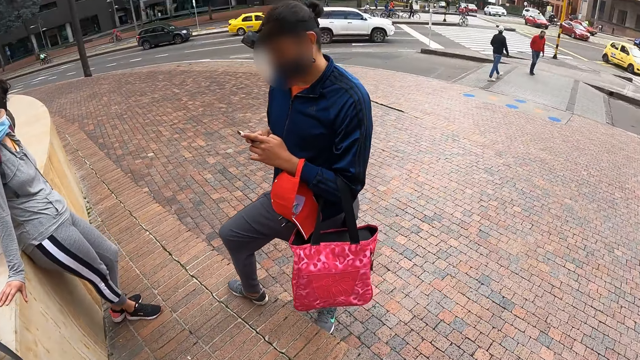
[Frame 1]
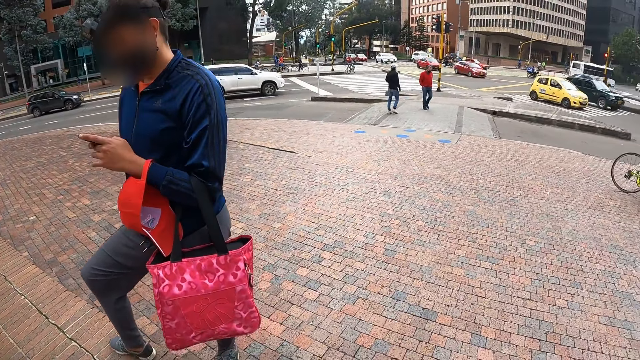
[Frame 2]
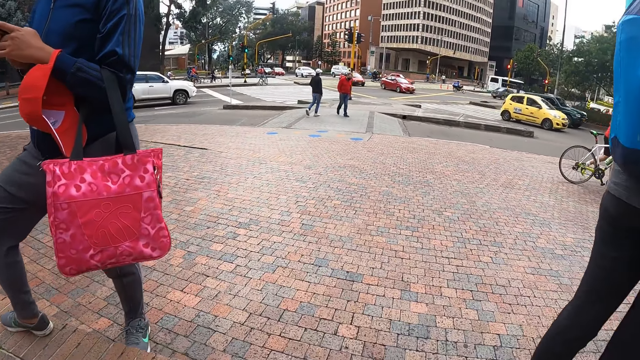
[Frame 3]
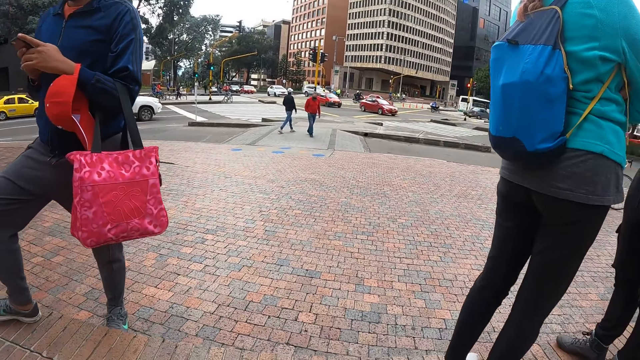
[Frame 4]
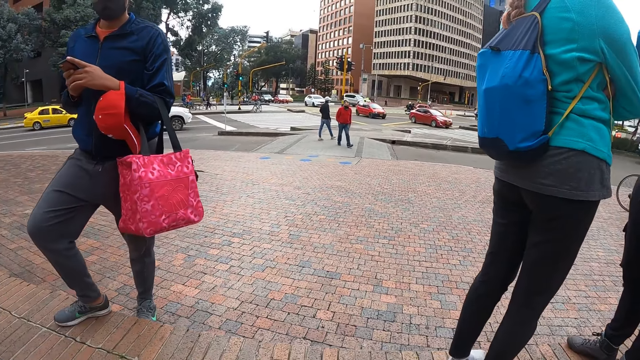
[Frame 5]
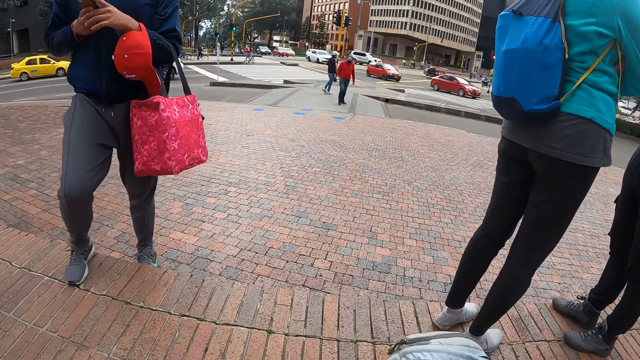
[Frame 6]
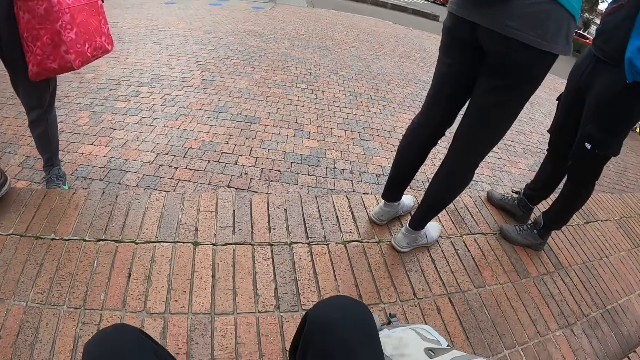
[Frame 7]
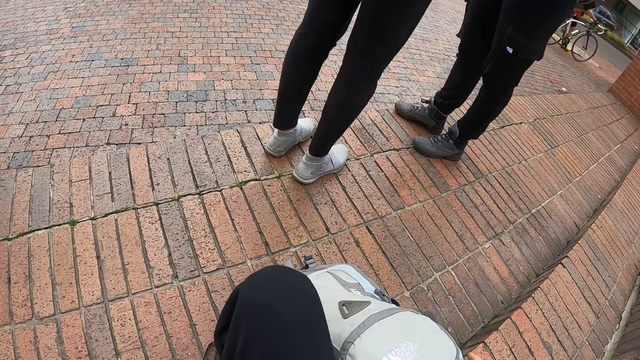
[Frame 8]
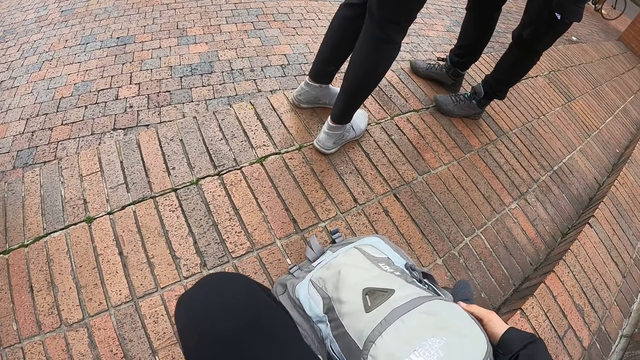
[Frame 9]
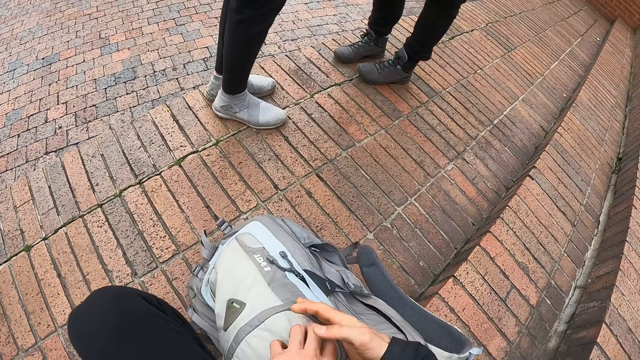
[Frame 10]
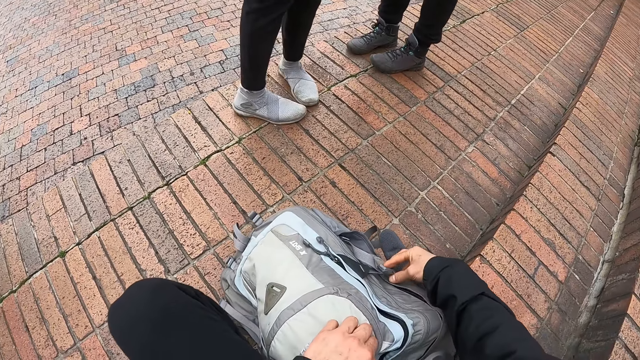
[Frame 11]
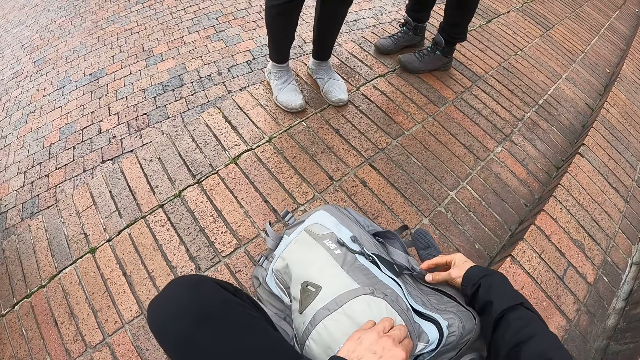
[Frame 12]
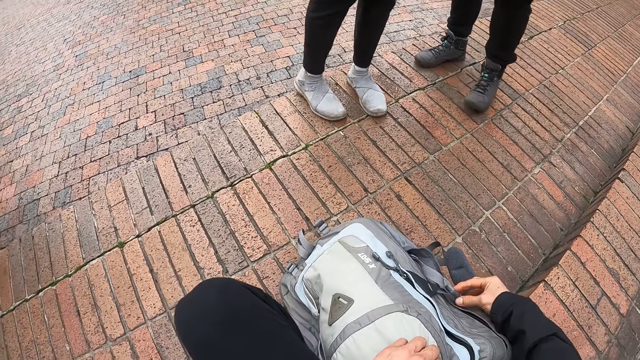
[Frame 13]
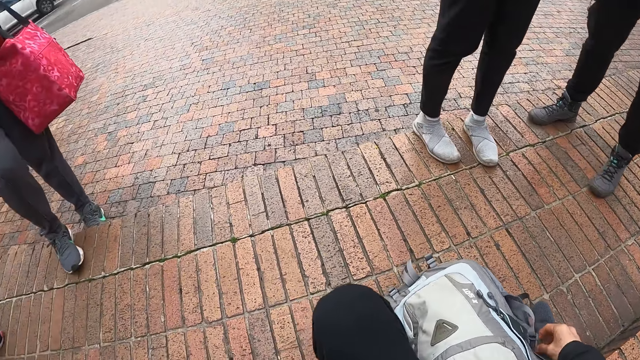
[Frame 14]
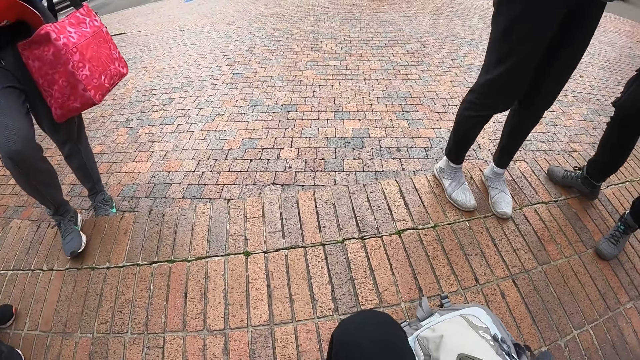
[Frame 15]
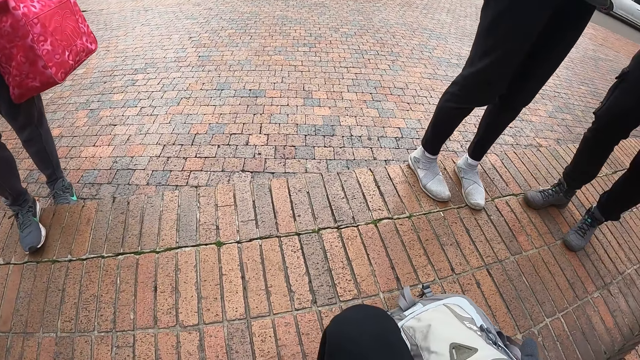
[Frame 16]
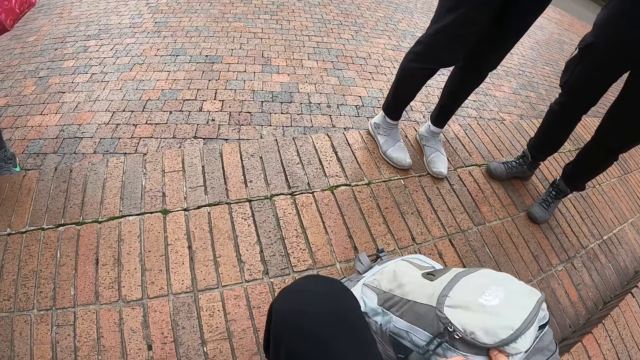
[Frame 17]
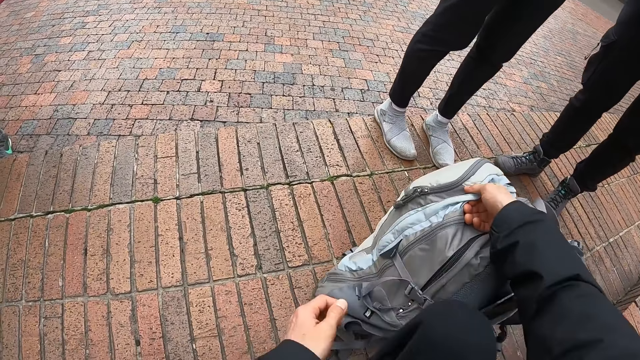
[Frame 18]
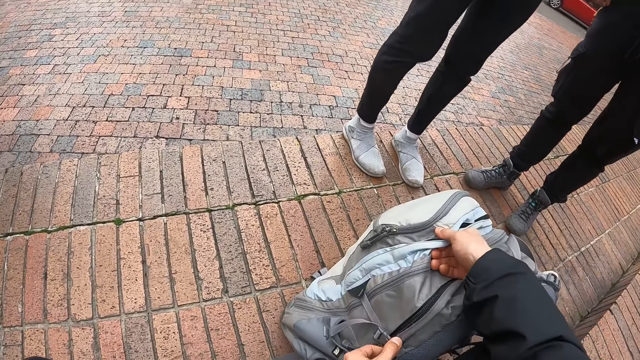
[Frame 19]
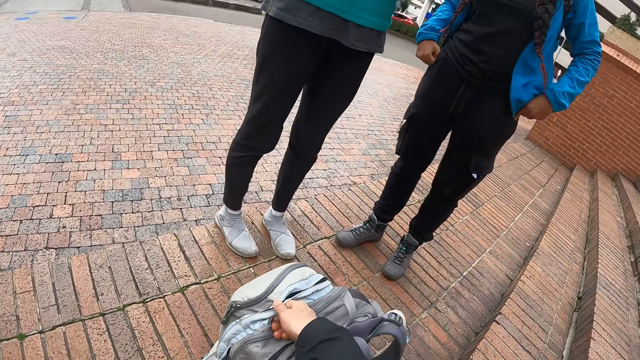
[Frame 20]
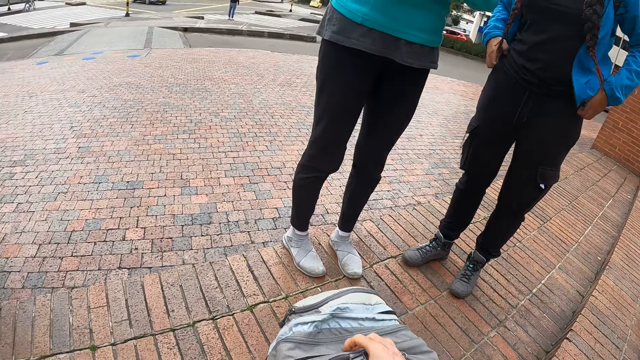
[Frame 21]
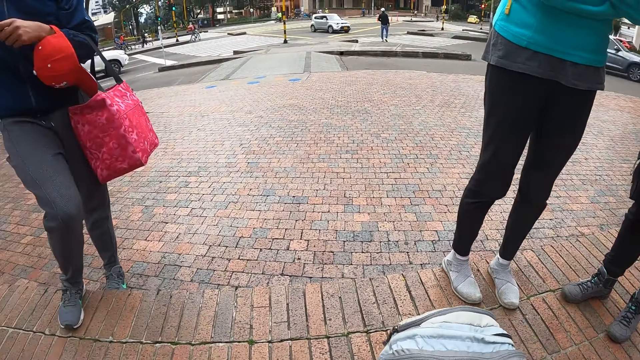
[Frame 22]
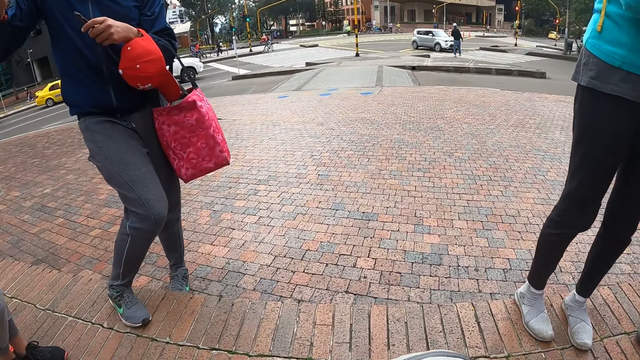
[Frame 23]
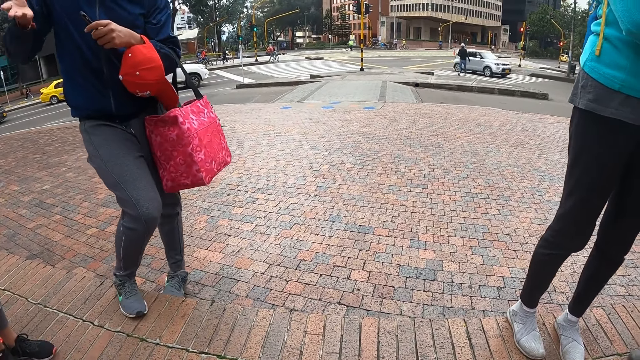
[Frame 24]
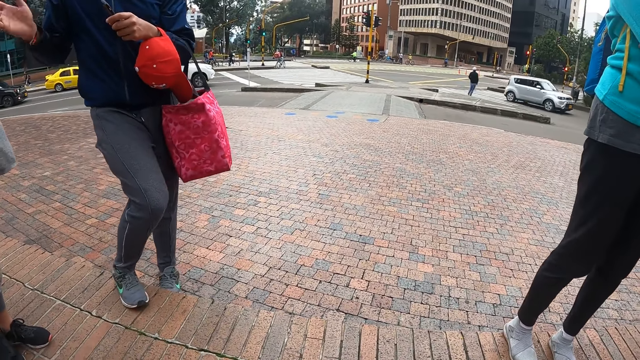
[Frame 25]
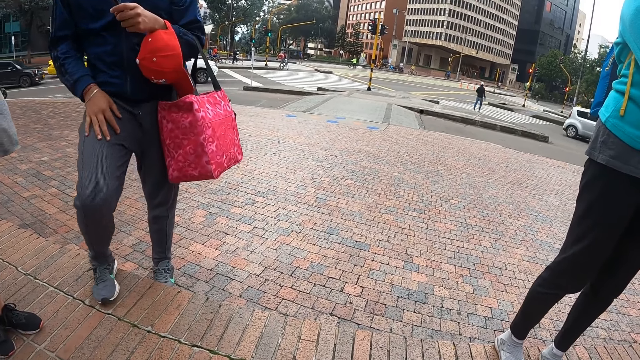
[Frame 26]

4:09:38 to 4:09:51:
The camera wearer places a bag at the foot of a step with his right hand. He sits on the stairs. He opens the bag with his right hand. He holds his backpack. He opens a compartment of the bag with his left hand.

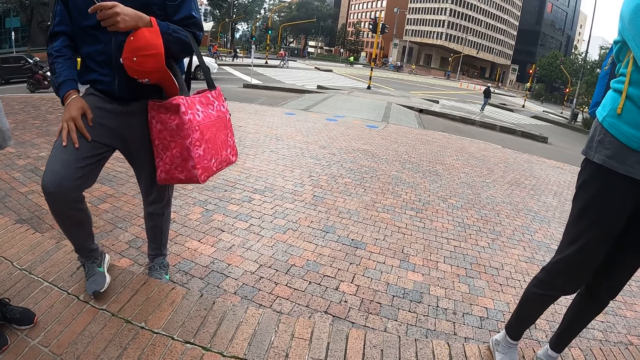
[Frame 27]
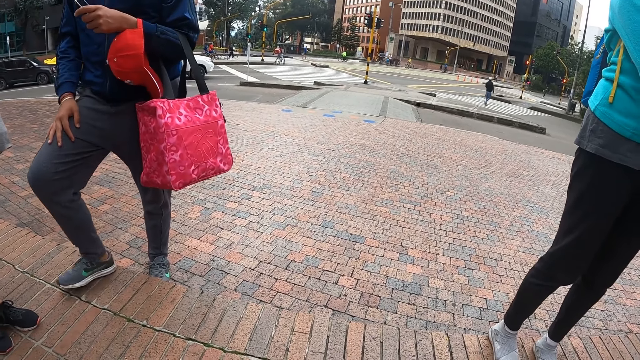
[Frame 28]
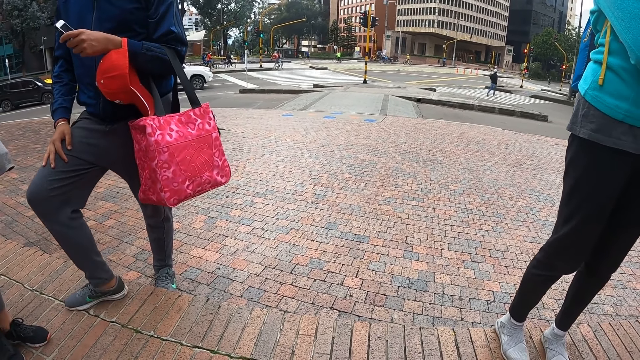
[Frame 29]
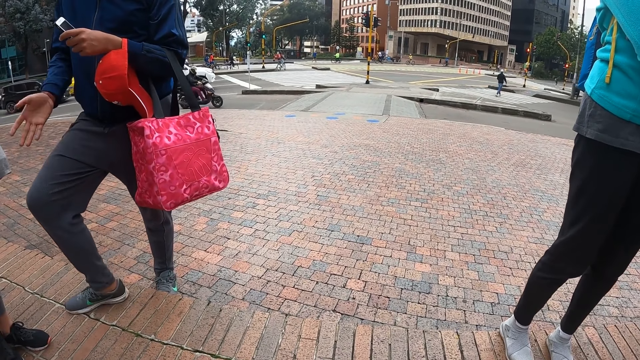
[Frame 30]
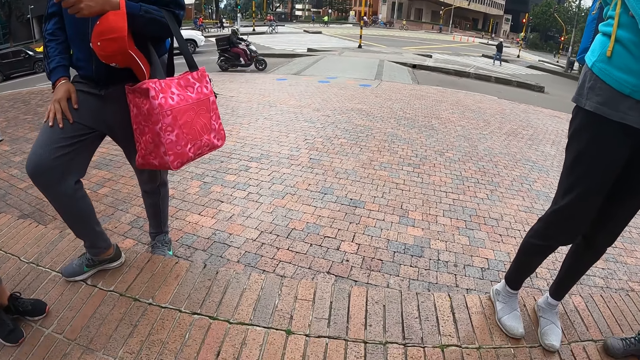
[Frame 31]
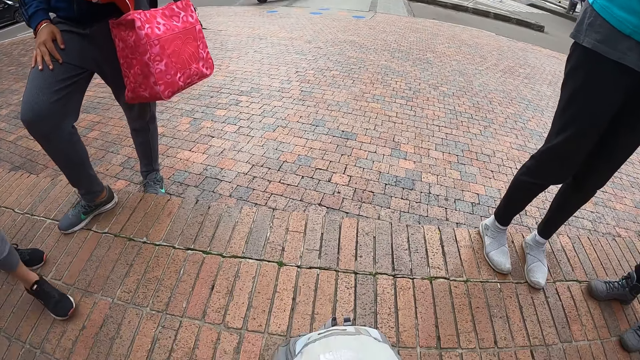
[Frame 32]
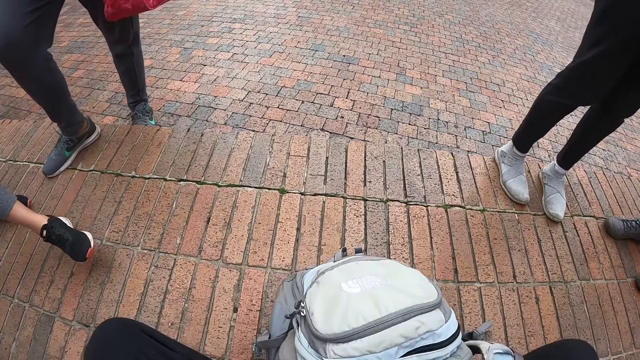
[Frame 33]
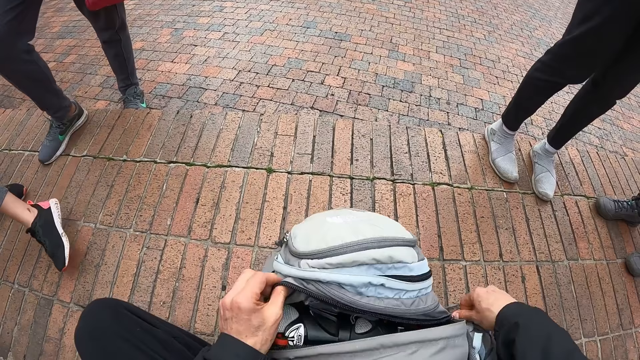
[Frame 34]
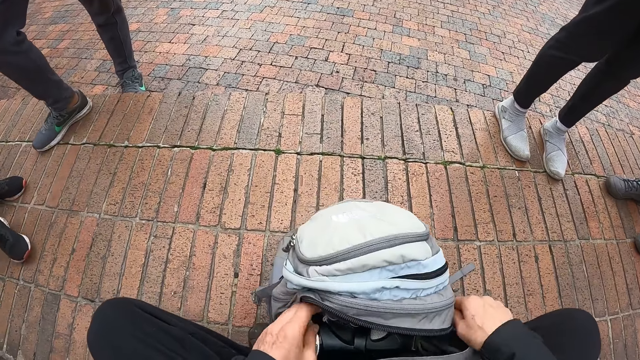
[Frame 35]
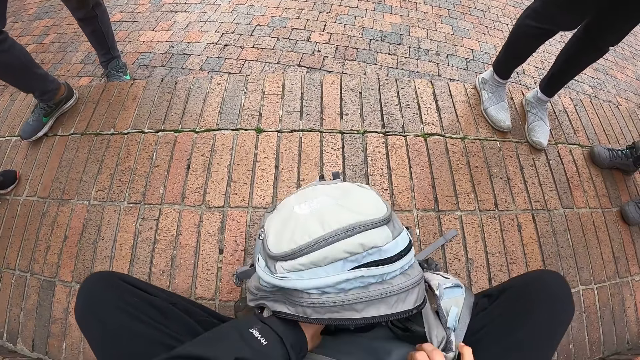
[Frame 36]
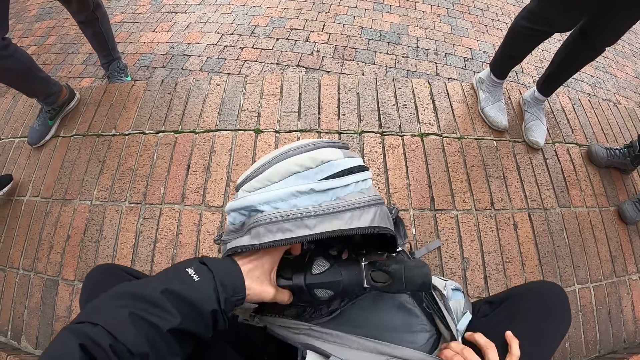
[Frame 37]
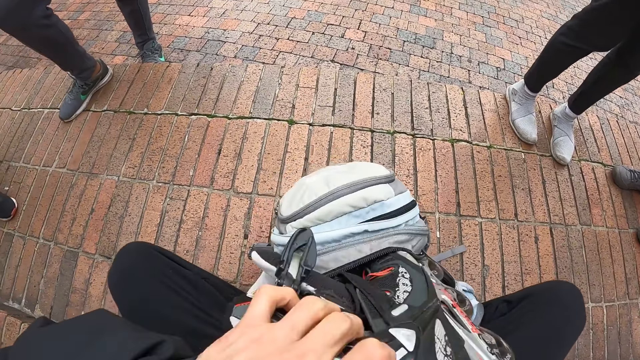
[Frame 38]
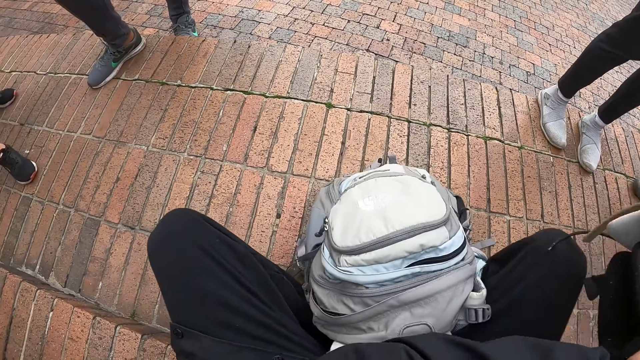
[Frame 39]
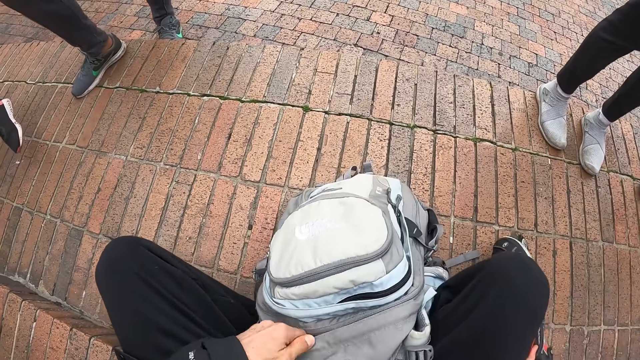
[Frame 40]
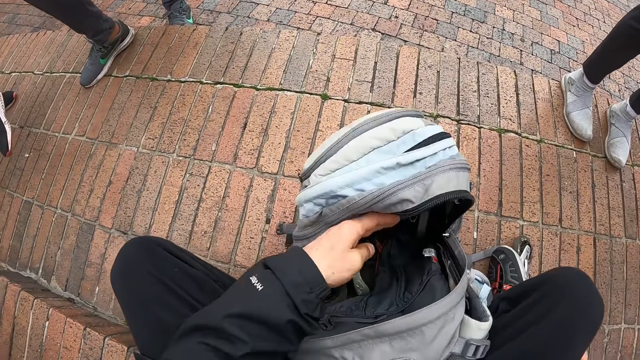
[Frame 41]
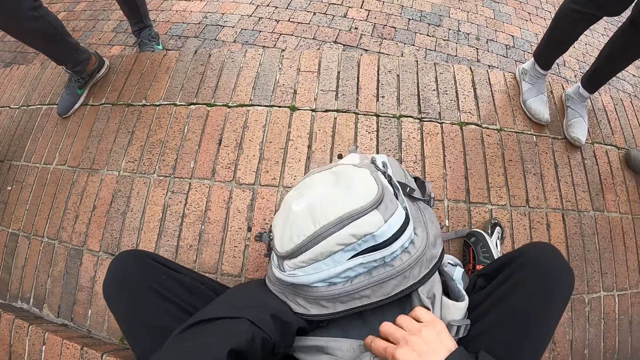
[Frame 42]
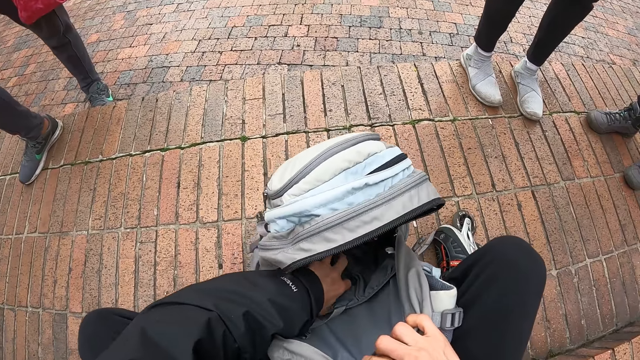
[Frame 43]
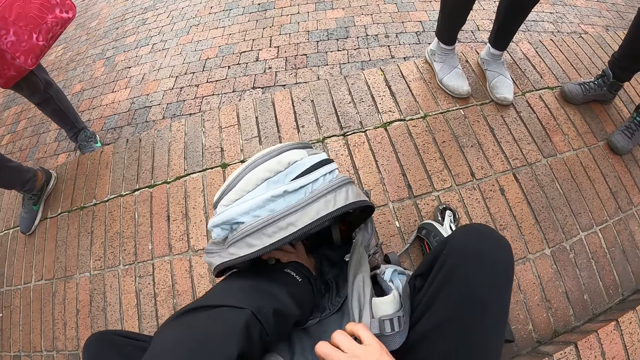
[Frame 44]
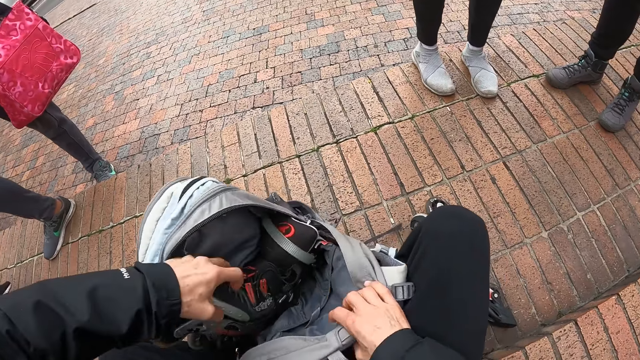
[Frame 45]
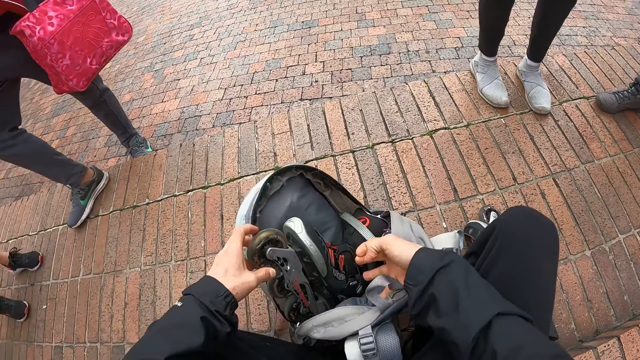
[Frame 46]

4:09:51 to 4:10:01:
The camera wearer opens his backpack. He removes a roller skate or skate shoe from the bag with his left hand. He holds the skate shoe in the bag. He passes the roller skate from his left to right hand and drops the roller skate on the floor with his right hand. He removes another roller skate from the bag with his left hand. He holds another skate shoe in the bag.
